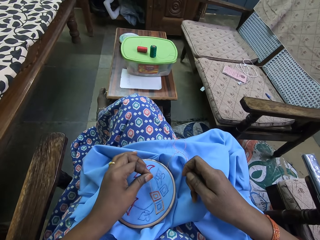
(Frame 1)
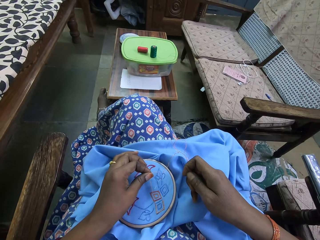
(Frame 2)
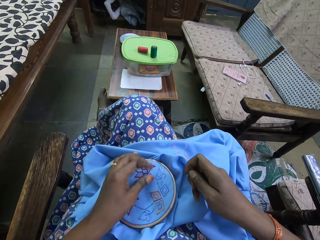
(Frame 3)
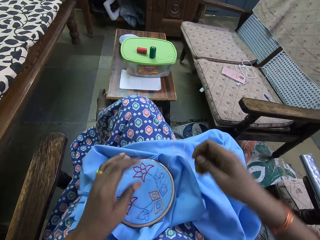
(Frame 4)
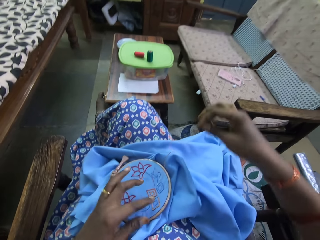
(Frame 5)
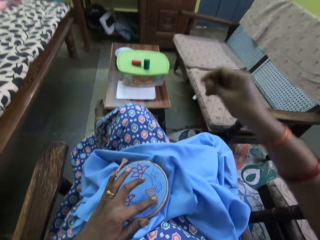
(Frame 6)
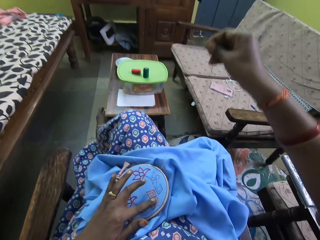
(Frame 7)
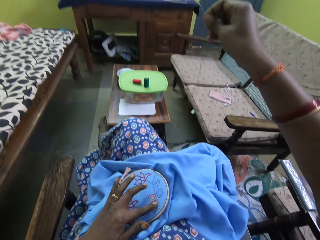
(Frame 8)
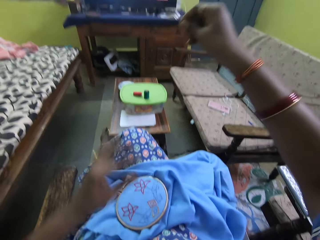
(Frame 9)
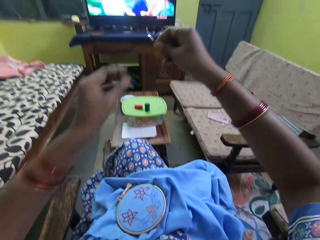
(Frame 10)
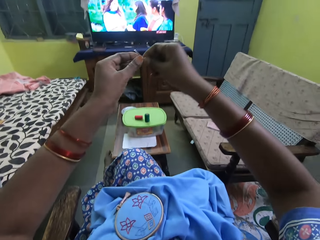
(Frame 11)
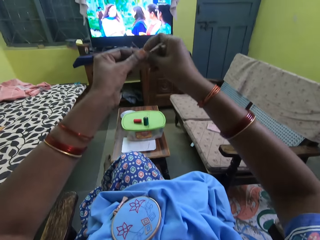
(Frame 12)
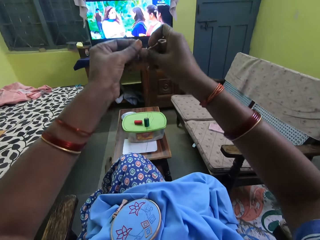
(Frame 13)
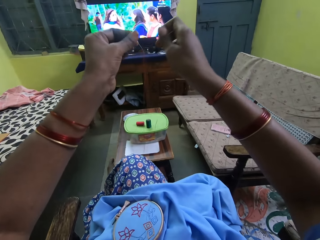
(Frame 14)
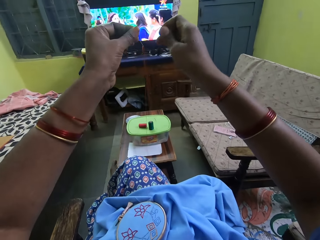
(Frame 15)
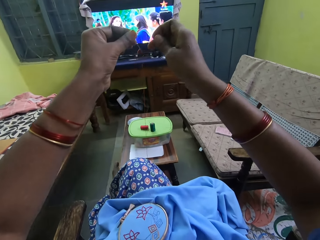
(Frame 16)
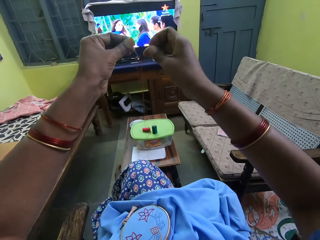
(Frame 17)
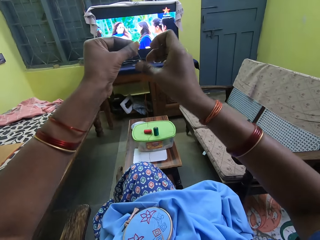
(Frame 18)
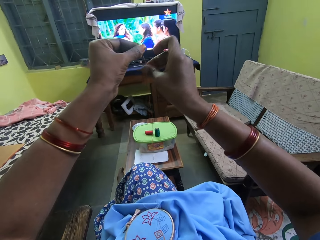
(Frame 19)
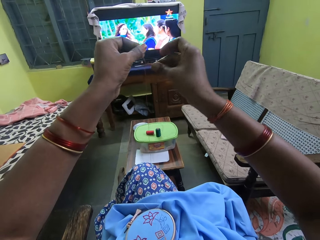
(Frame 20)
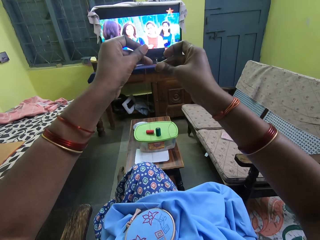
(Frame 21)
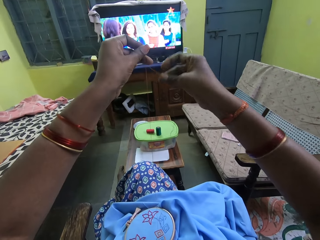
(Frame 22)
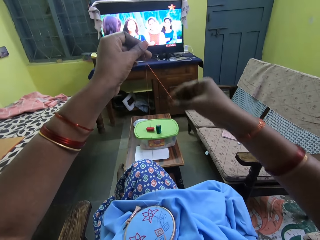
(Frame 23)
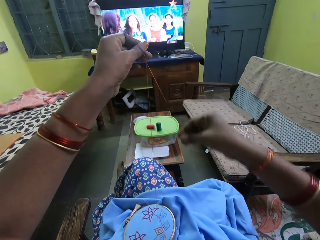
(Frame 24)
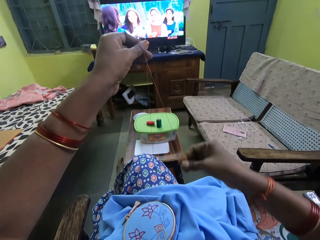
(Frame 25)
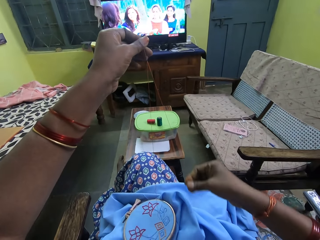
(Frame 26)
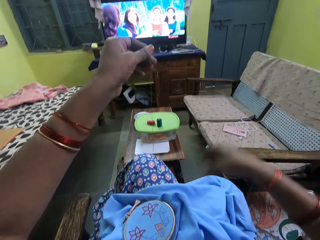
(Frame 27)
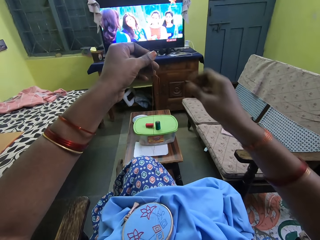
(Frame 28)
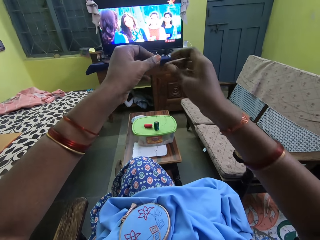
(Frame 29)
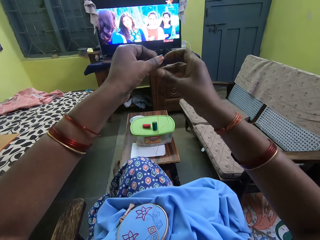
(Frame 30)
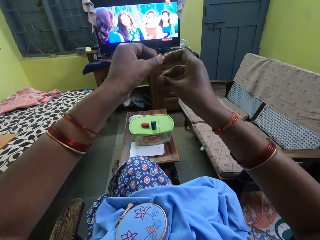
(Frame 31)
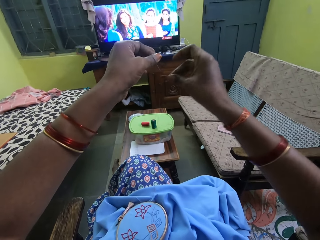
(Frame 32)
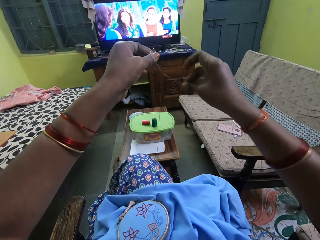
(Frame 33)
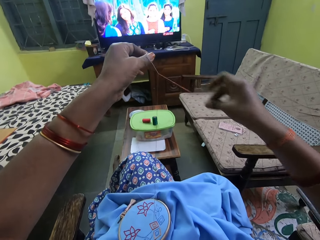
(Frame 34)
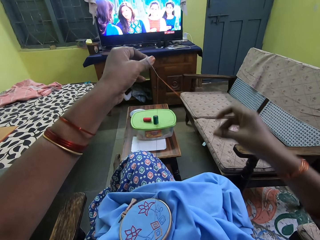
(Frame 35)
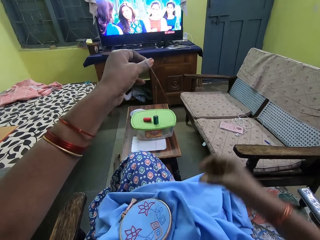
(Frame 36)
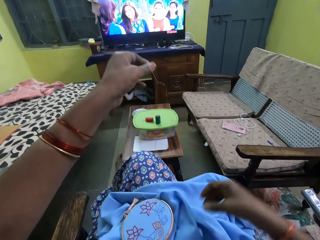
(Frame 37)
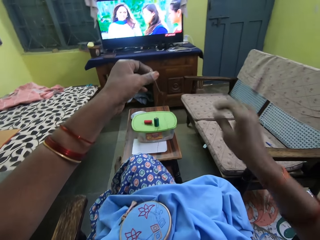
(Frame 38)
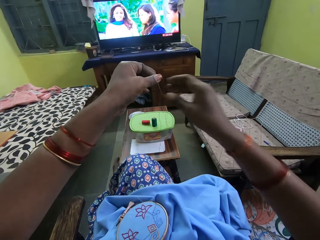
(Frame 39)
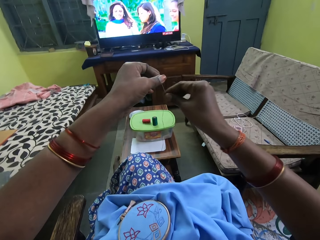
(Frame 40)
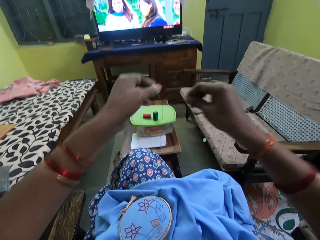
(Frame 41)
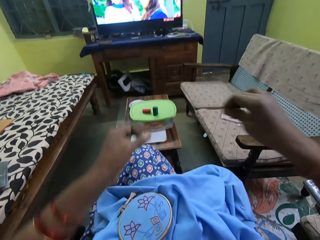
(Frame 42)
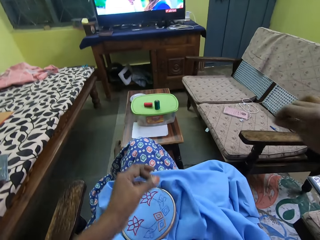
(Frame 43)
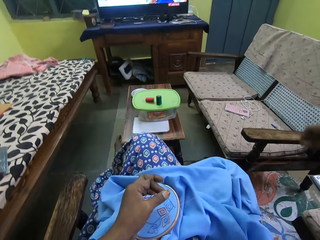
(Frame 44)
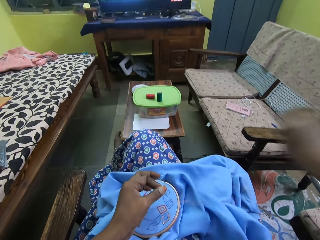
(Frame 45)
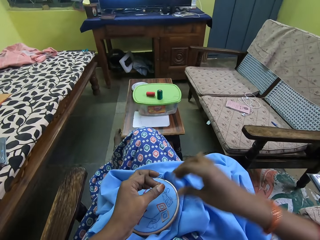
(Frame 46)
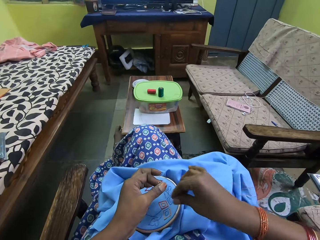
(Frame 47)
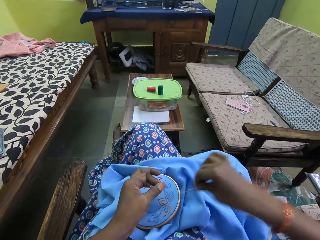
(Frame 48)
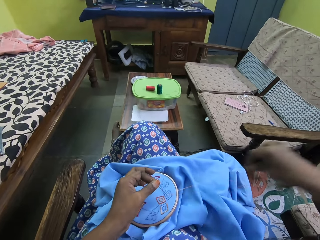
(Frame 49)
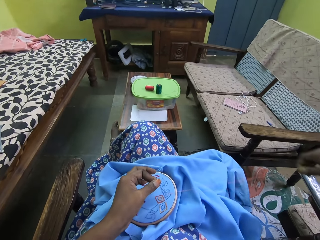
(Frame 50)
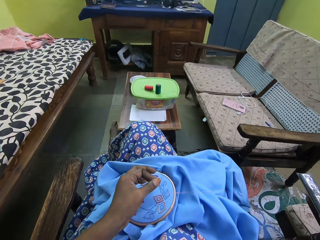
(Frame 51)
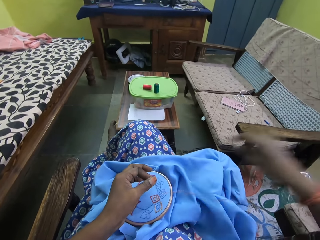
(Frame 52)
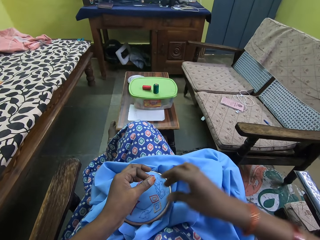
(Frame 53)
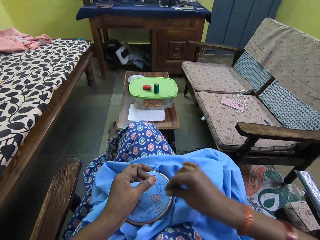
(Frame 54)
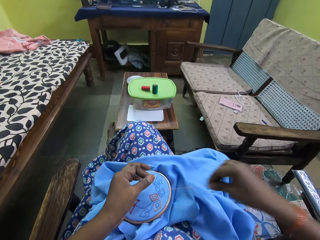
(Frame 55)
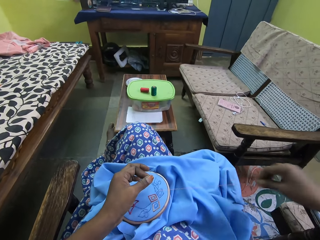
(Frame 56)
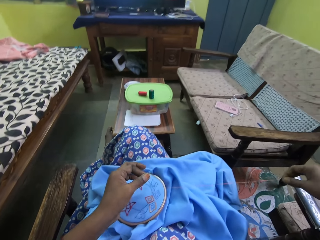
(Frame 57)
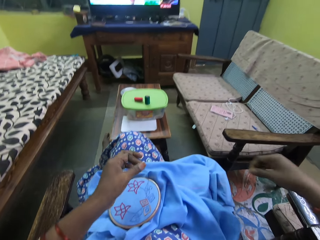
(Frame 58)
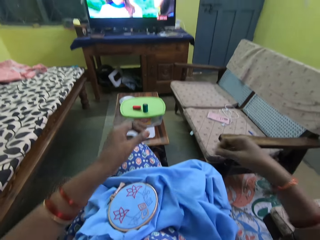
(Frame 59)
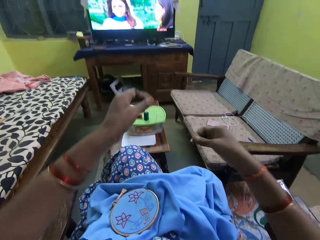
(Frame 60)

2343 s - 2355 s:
The camera wearer aligns the string.

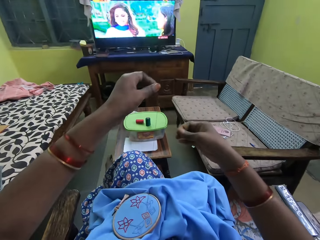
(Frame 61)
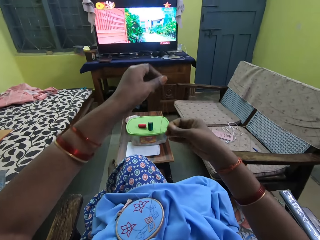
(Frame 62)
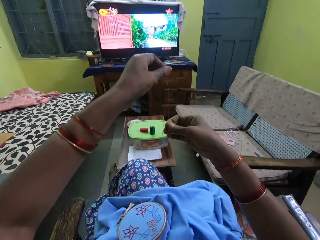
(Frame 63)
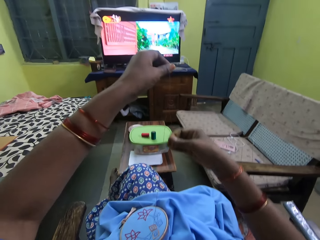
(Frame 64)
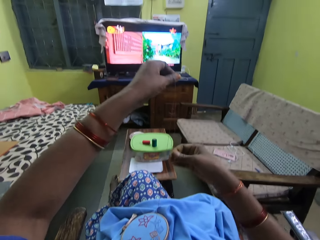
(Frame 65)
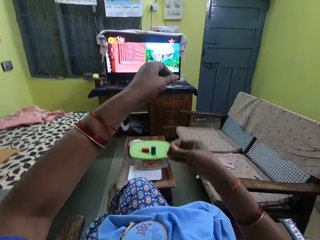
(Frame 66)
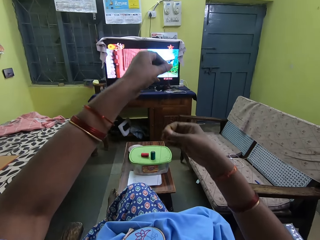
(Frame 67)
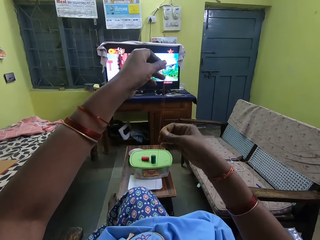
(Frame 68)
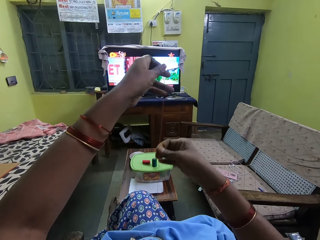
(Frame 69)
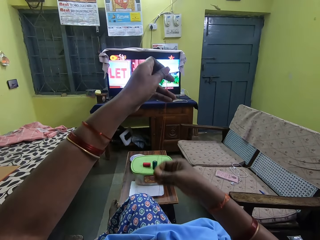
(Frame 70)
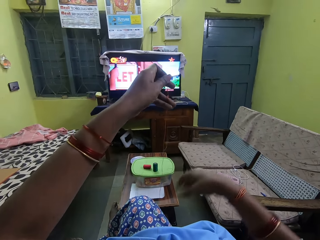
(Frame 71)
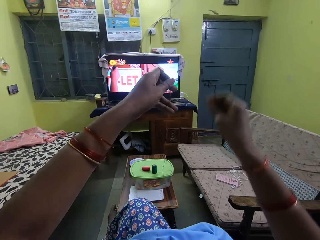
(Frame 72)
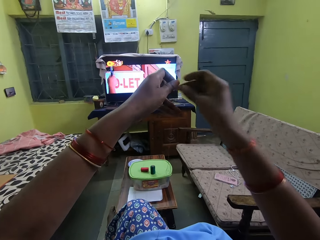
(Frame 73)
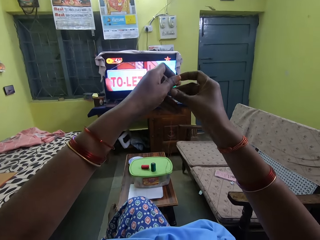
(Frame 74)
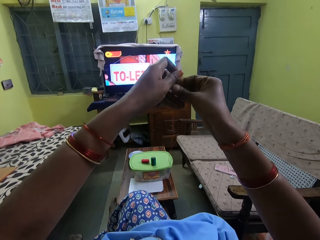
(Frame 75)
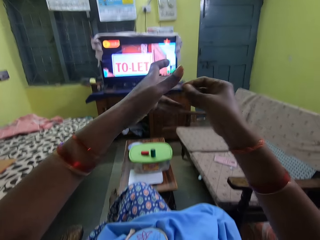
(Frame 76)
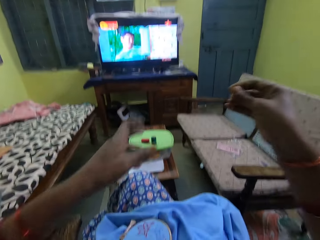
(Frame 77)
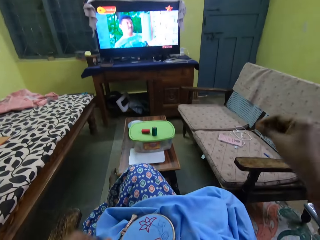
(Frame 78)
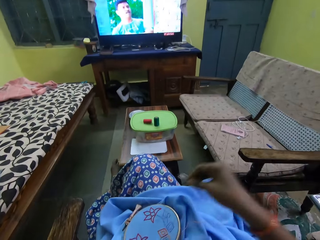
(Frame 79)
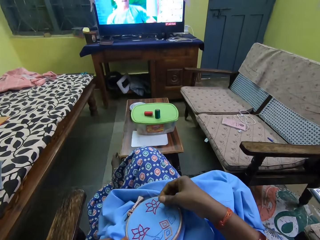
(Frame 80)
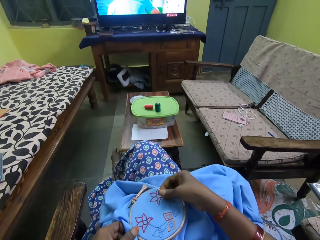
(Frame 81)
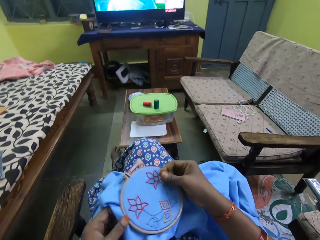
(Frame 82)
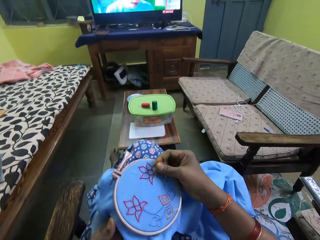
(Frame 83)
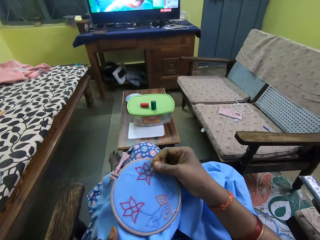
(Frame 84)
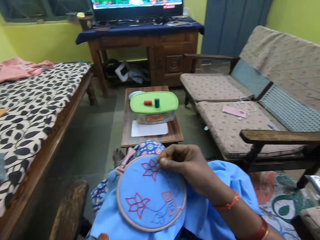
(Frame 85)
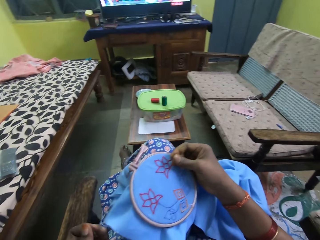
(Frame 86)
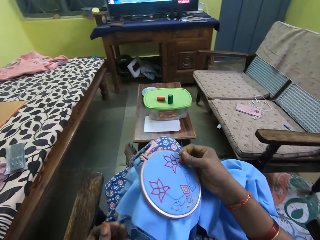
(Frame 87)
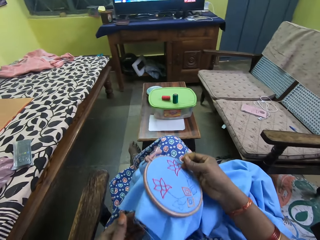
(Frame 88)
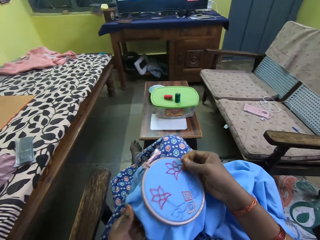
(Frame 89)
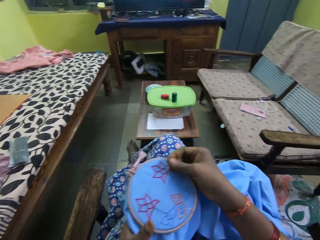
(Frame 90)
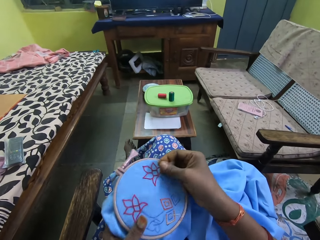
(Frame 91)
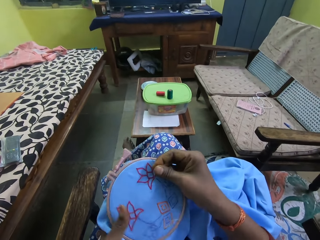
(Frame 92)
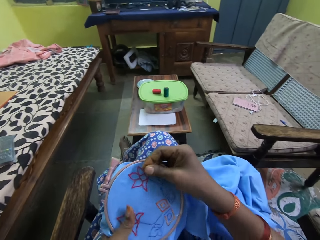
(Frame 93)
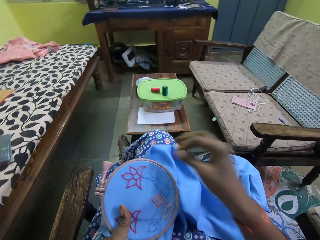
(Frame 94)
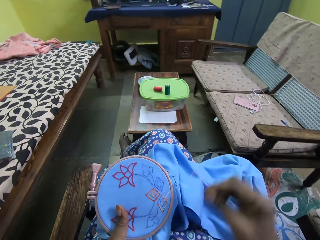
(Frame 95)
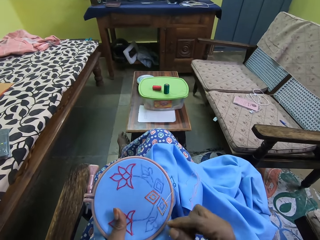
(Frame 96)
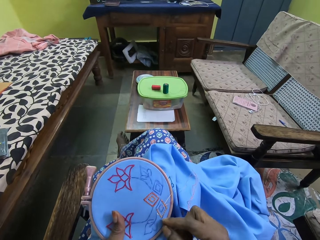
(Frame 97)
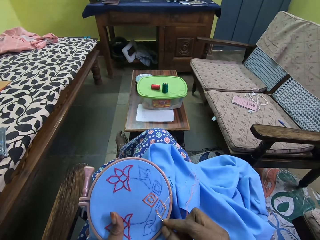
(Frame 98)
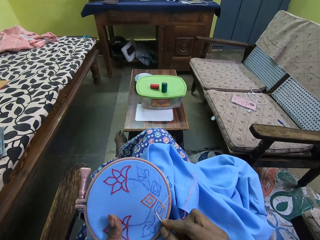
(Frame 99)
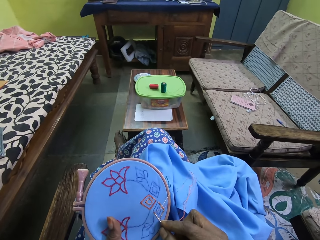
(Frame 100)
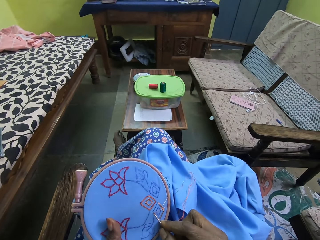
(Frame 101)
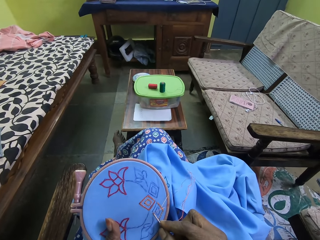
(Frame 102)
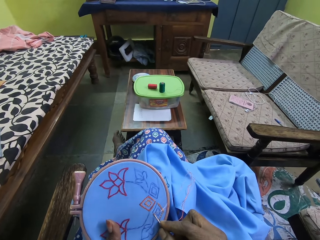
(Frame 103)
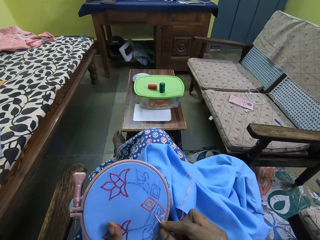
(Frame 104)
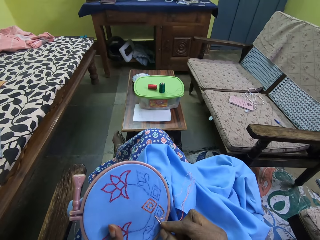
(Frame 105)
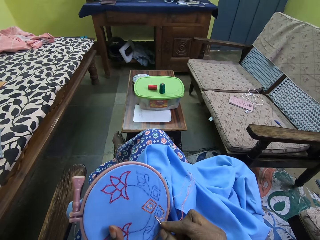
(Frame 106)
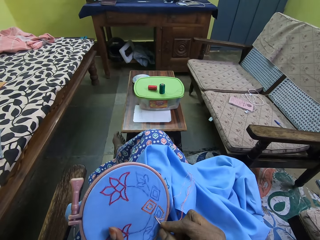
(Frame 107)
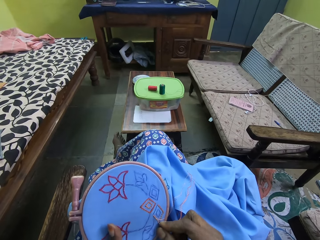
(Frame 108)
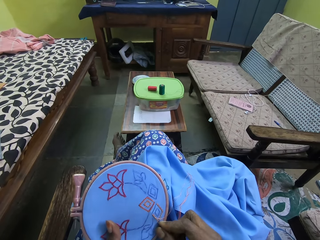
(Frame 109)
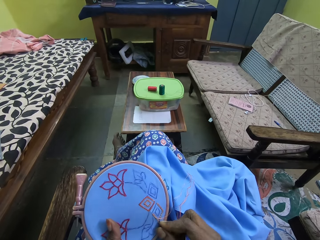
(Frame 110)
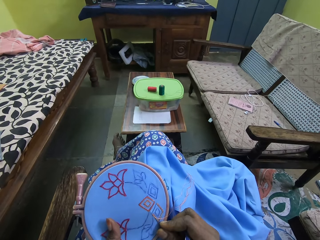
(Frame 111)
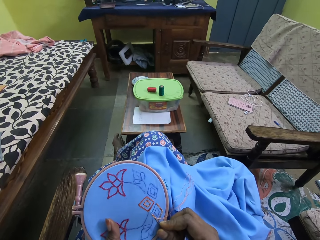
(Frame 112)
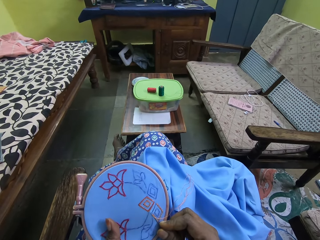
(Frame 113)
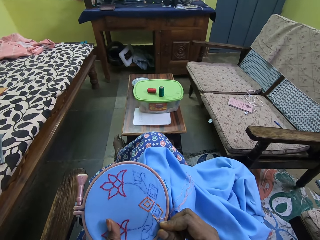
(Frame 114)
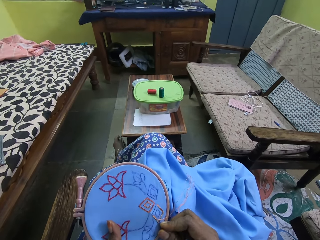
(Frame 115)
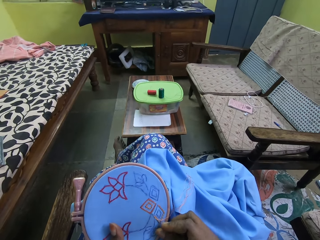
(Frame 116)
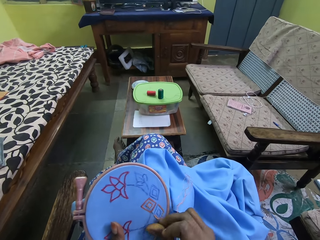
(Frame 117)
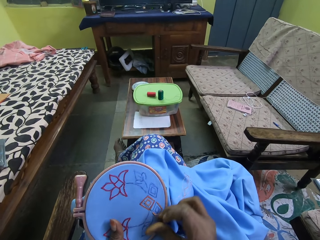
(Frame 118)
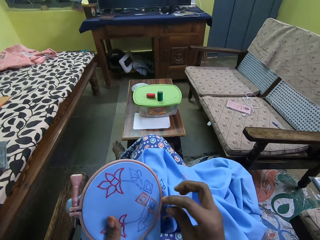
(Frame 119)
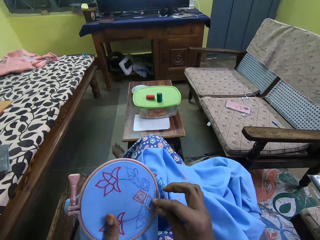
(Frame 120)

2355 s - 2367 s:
The camera wearer picks the embroidery from her leg with both hands. She holds the embroidery with her left hand. She stitches the embroidery in her left hand with the needle and the thread in her right hand. She penetrates the needle on the cloth.
